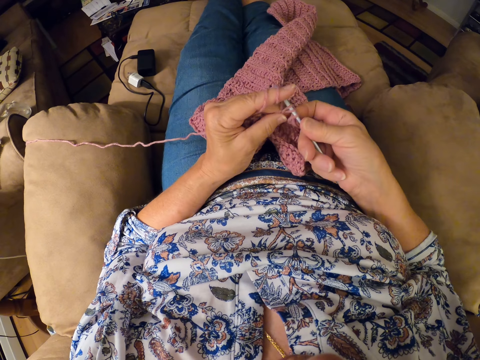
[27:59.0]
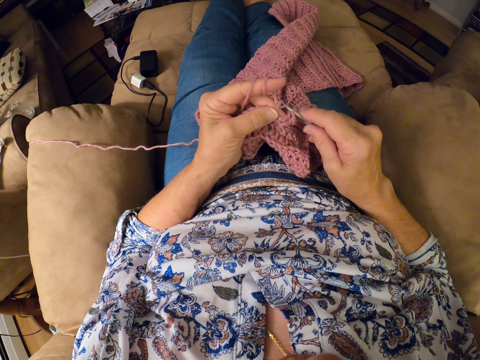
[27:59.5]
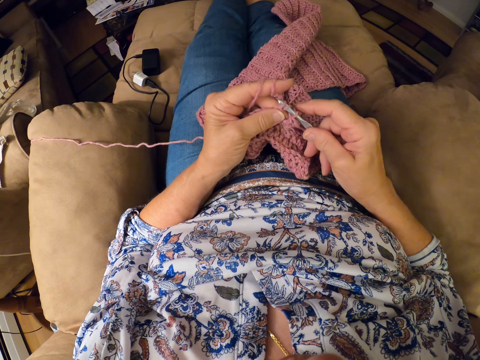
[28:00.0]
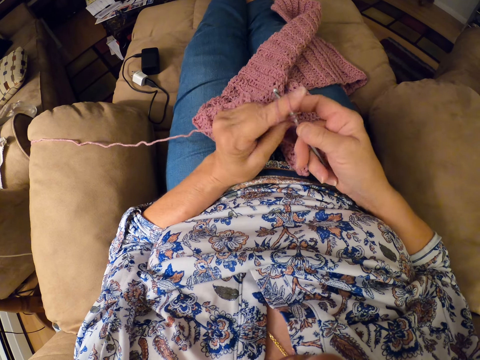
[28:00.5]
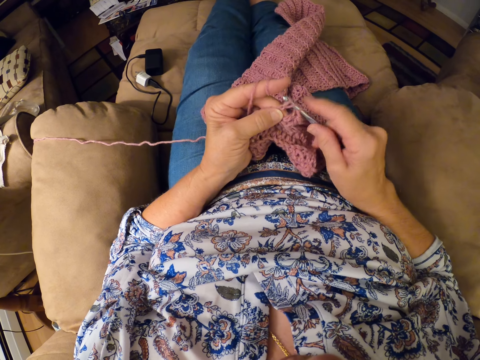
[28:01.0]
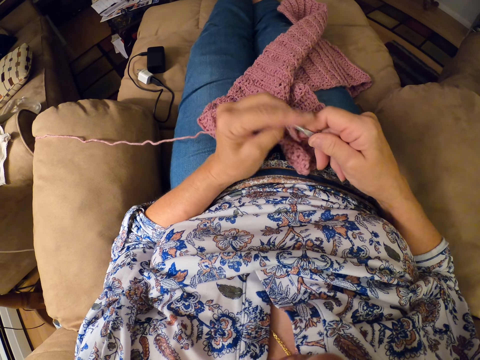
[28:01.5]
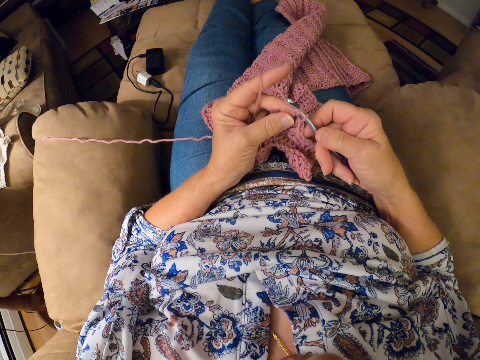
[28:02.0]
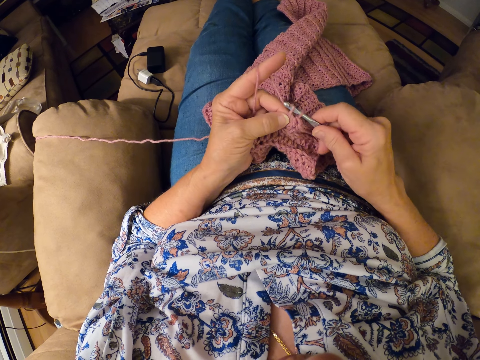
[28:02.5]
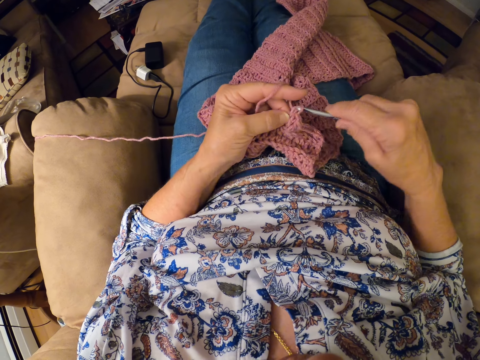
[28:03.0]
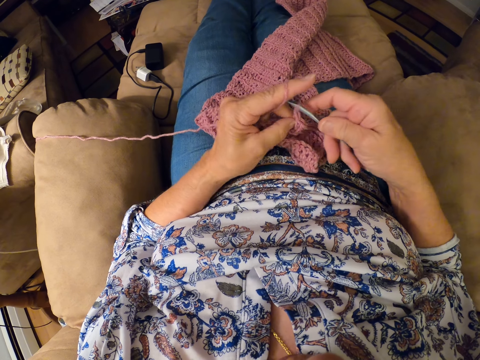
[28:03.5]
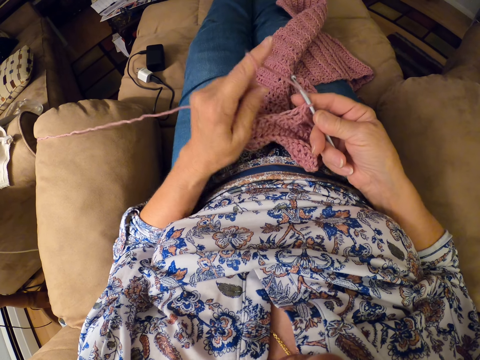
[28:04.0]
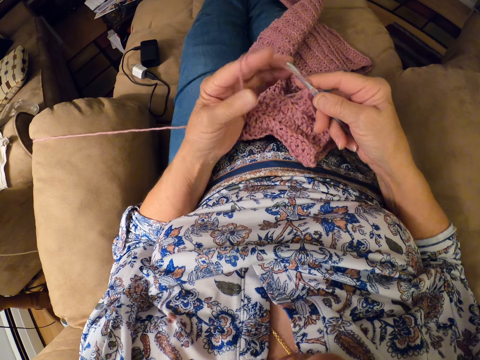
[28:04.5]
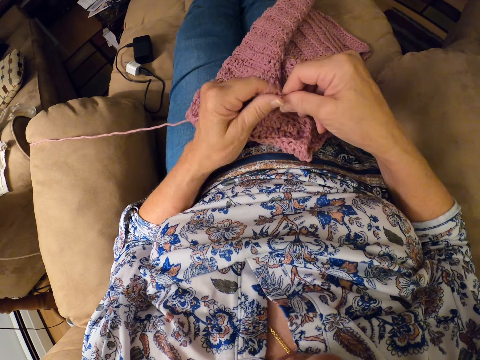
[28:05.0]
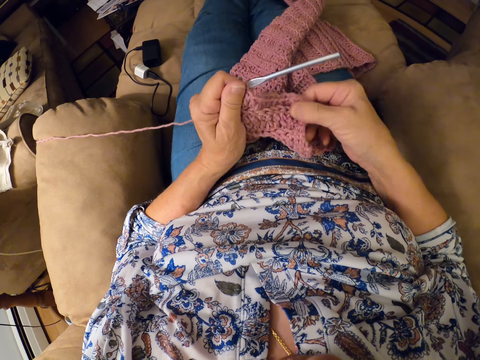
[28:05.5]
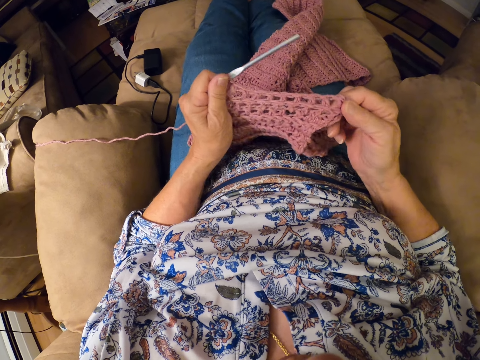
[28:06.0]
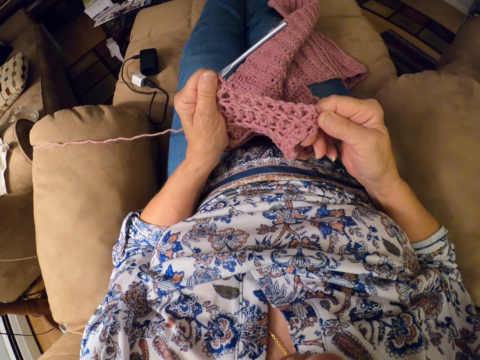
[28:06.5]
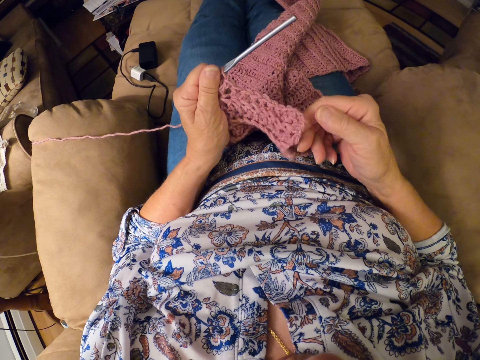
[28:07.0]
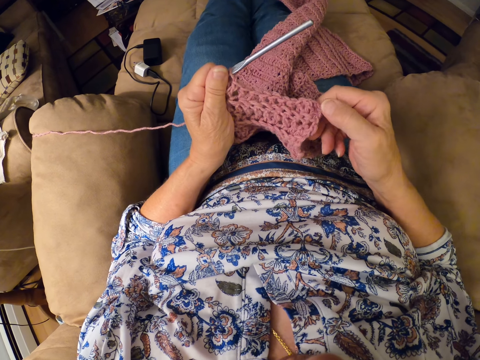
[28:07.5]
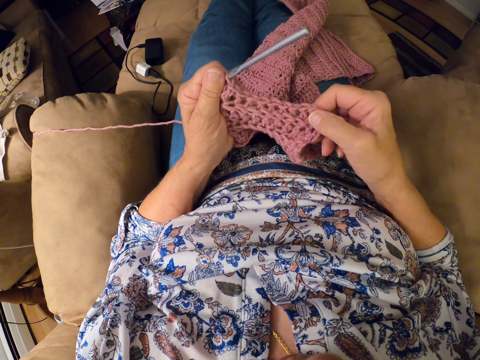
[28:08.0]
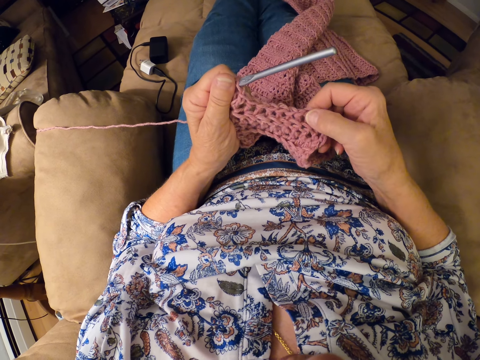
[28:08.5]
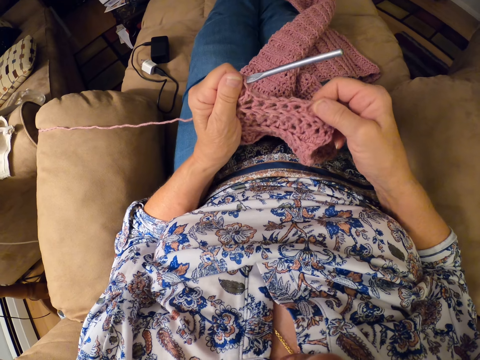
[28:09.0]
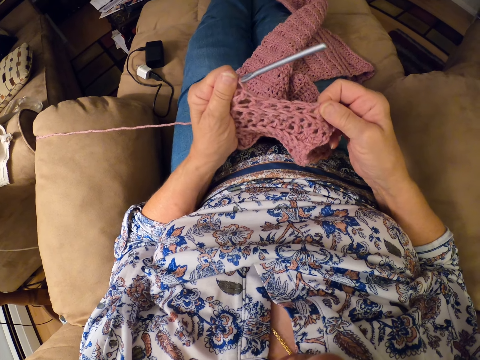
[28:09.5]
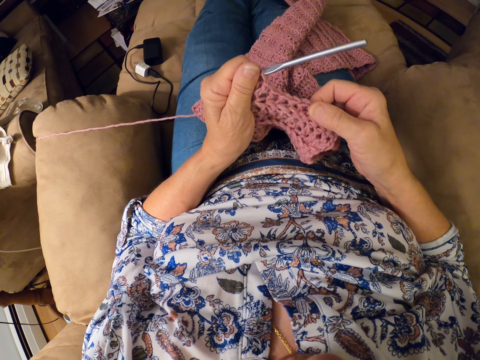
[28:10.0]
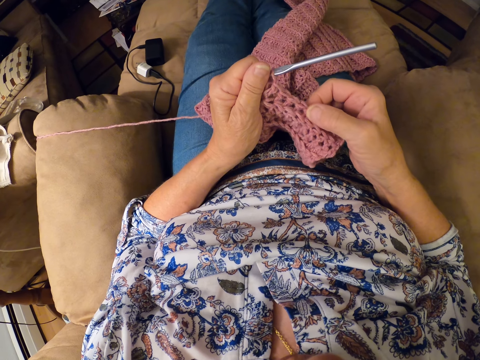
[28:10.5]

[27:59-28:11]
The camera wearer twirls the yarn around her left hand. She shifts the crochet hook from the right to the left hand. She holds the corner of the cloth. She stretches the crochet with her right hand. She counts holes on one edge of the cloth using the right hand.

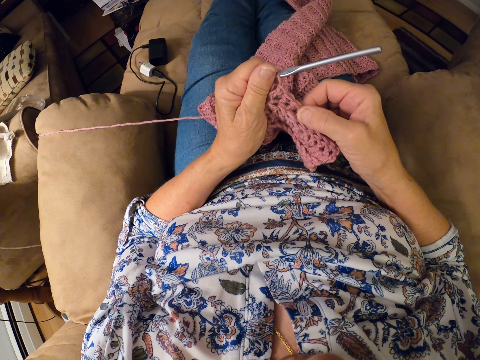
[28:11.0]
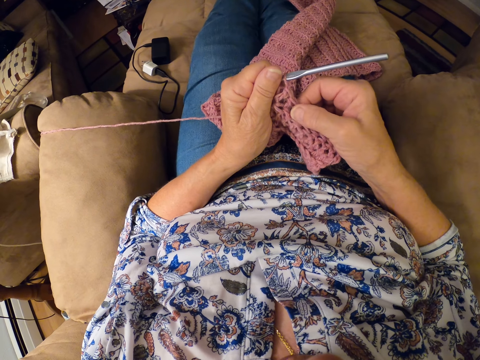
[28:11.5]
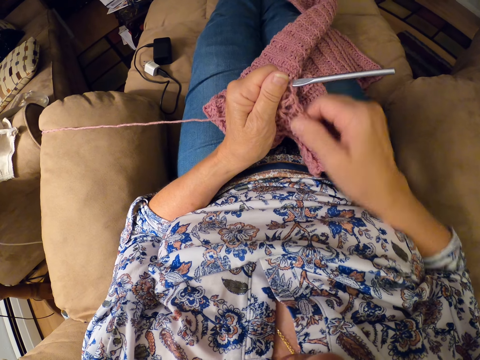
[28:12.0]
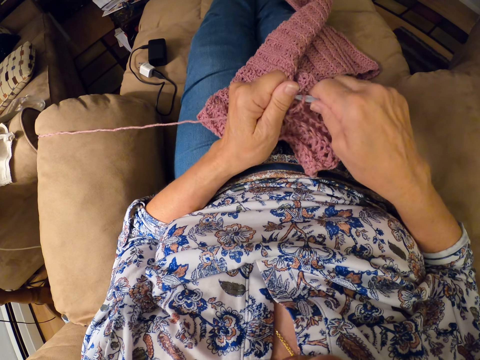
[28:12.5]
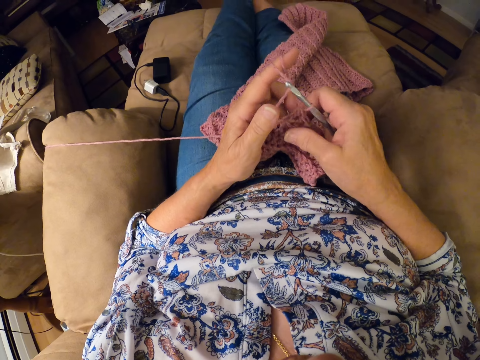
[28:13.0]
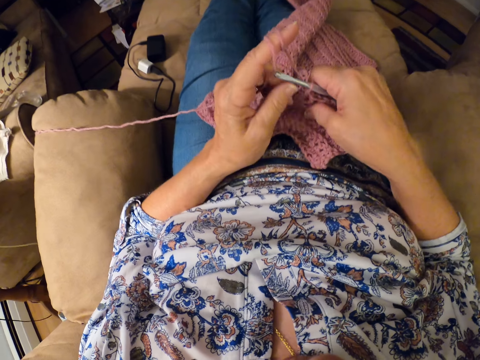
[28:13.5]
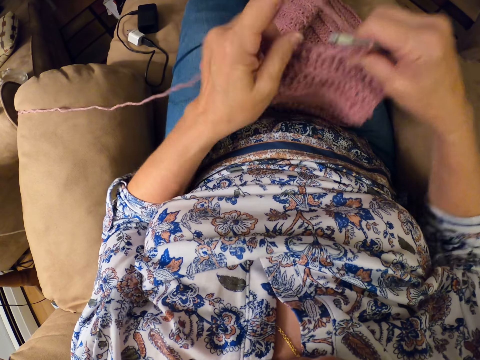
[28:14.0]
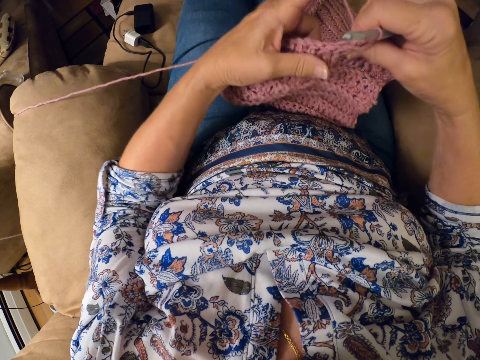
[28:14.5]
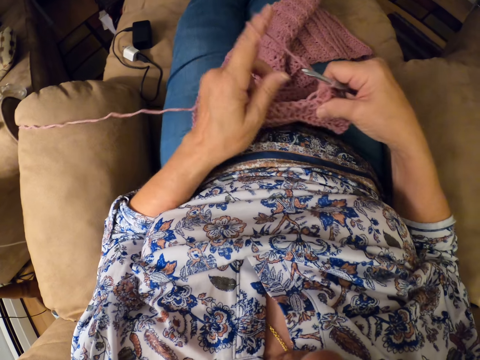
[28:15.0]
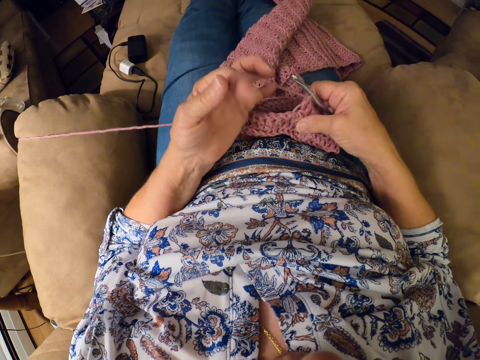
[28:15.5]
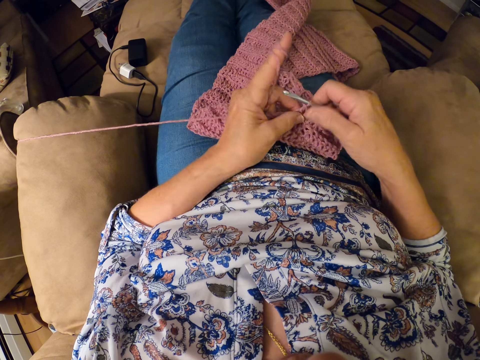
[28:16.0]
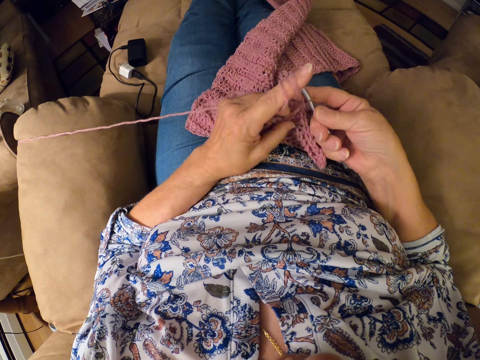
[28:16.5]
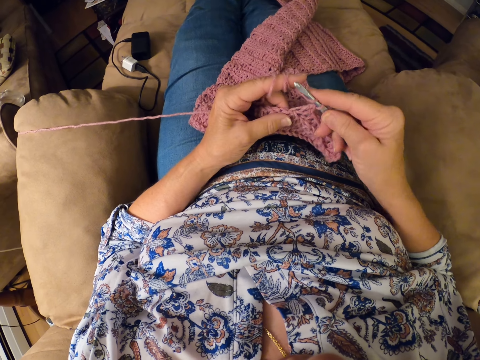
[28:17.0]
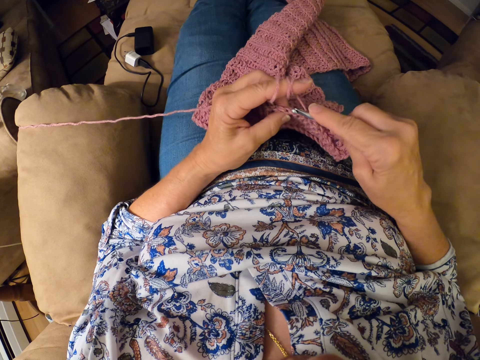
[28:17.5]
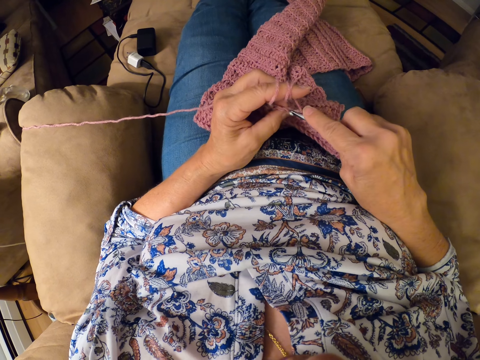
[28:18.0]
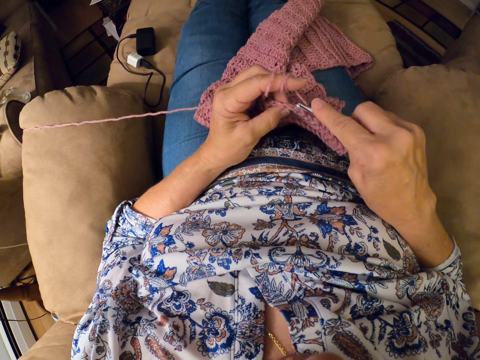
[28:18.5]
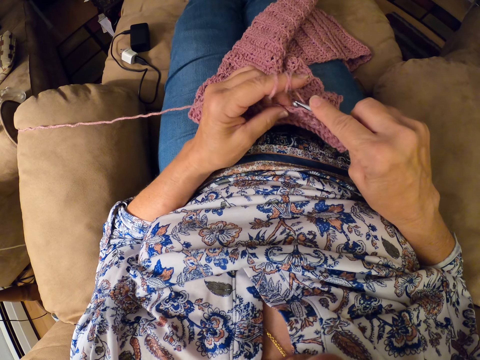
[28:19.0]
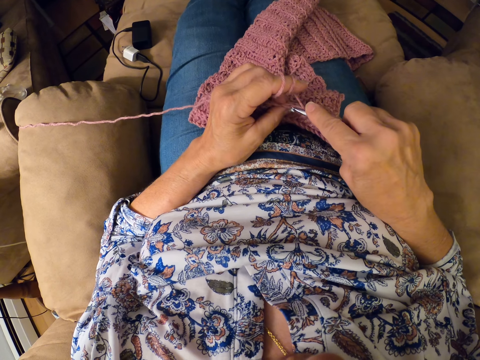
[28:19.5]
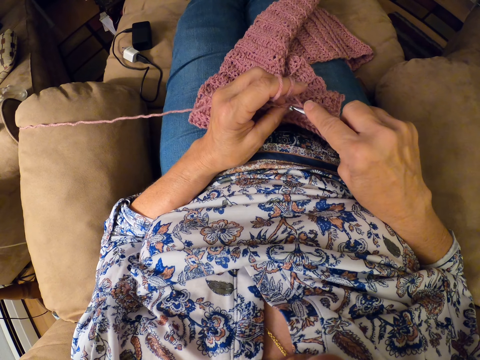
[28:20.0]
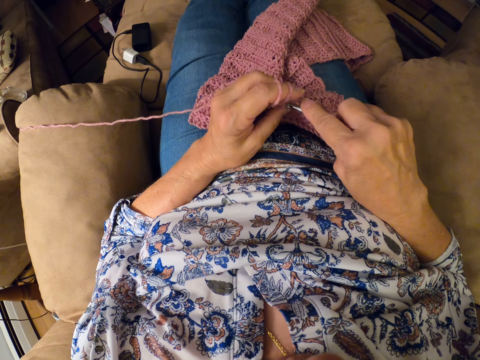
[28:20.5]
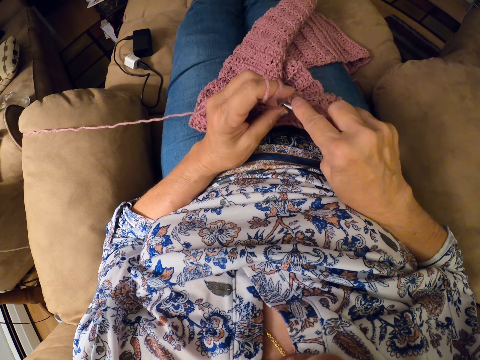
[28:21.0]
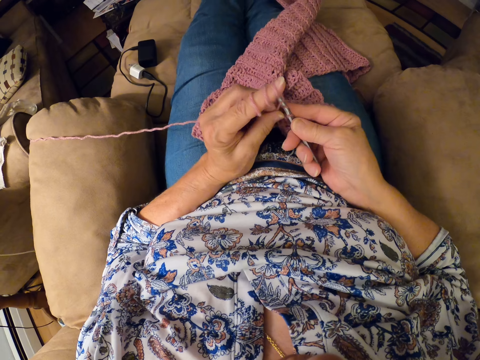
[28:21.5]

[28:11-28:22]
The camera wearer passes the crocheting hook back to her right hand. She continues crocheting the yarn with the crocheting hook. She adjusts the crochet with both hands. She twirls the yarn around her left hand. She continues crocheting the yarn with the crocheting hook.

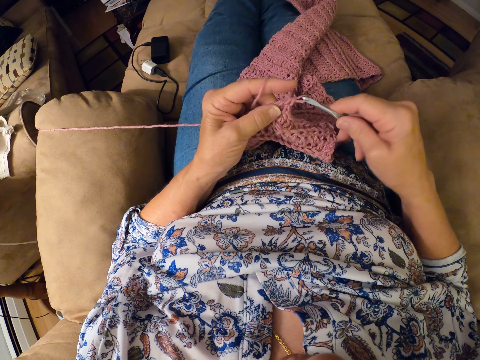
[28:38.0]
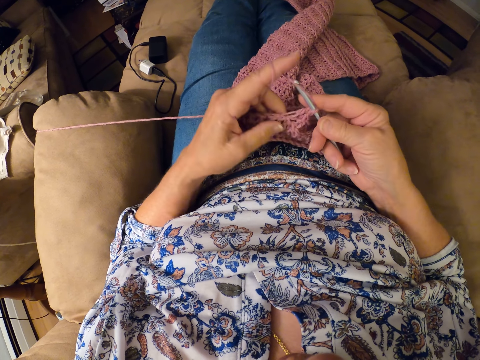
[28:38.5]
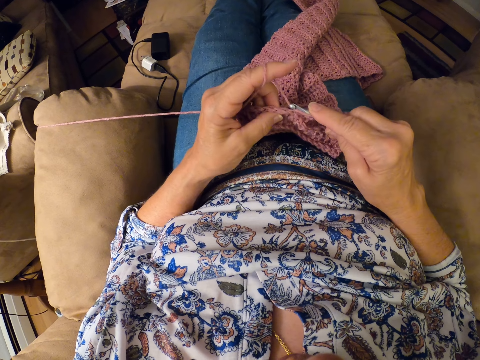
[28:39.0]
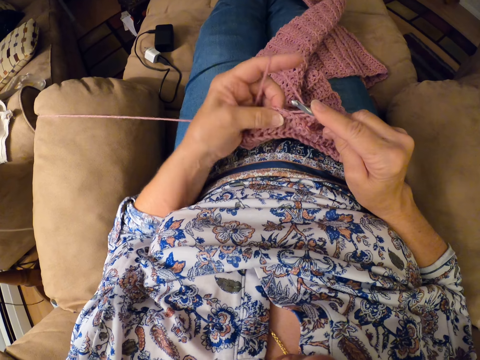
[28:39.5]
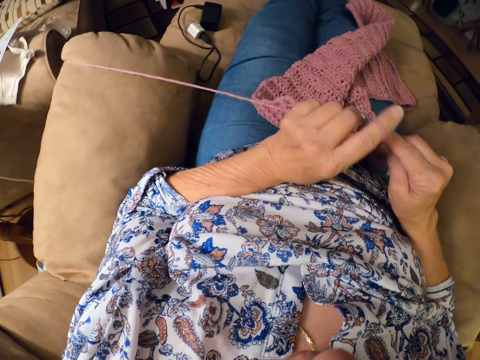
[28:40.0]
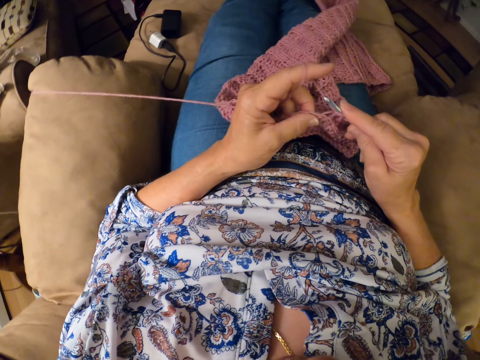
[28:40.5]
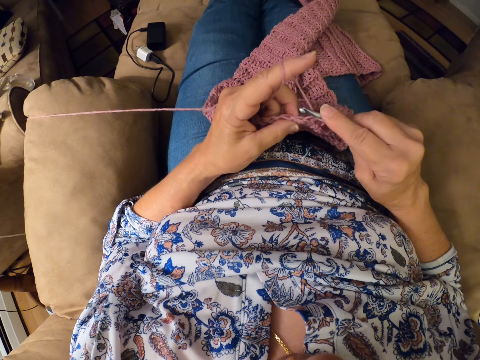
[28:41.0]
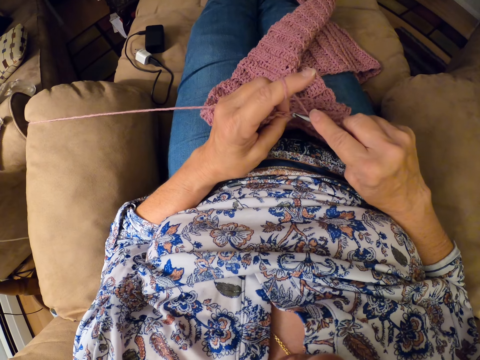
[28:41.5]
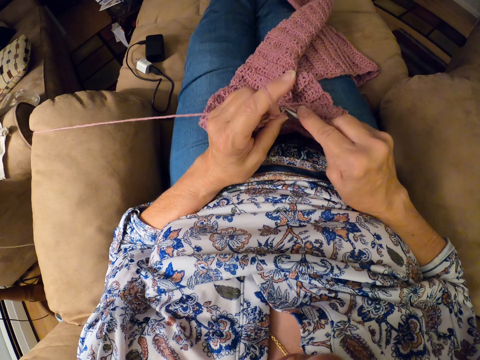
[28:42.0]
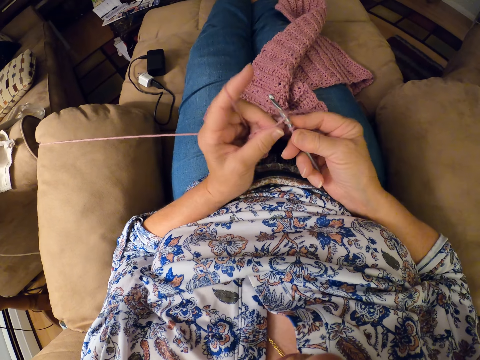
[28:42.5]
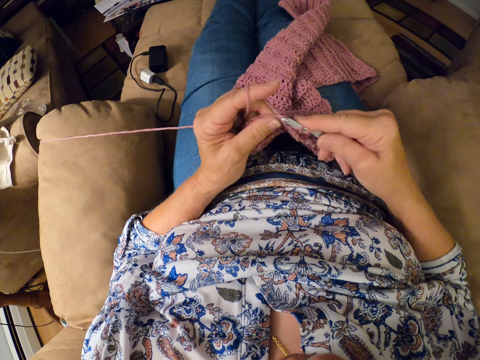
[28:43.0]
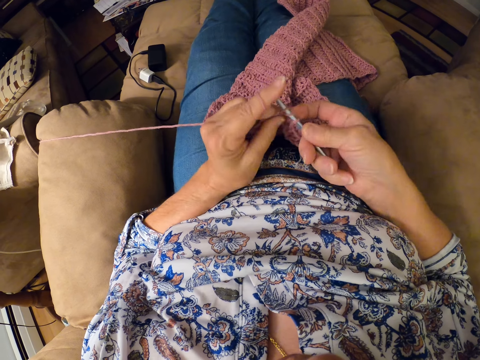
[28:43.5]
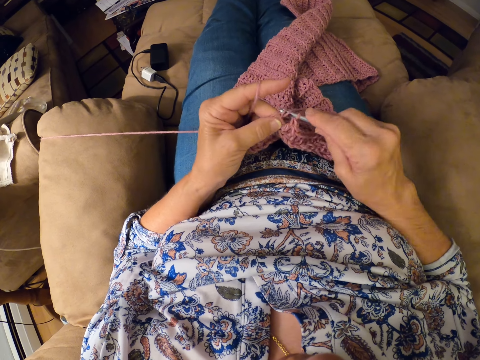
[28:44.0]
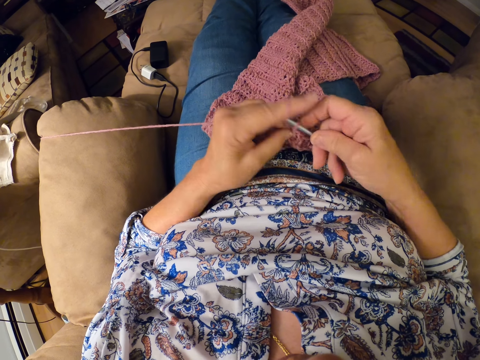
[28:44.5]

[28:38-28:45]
The camera wearer pulls the yarn with her left hand. She continues crocheting the yarn with the crocheting hook.
